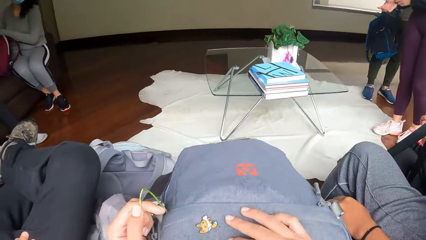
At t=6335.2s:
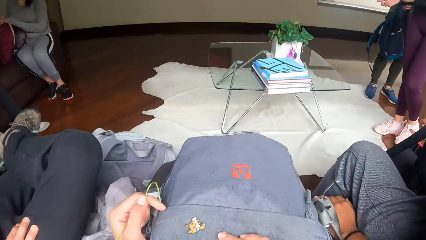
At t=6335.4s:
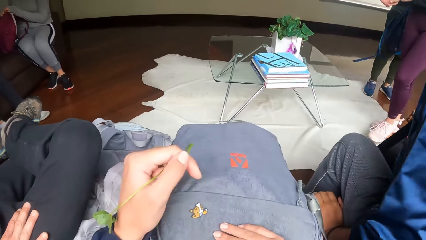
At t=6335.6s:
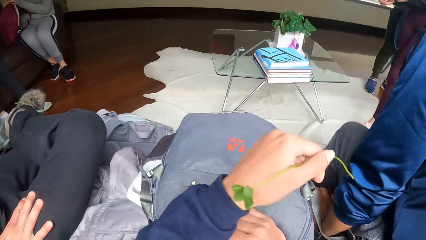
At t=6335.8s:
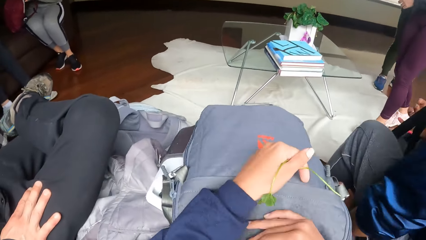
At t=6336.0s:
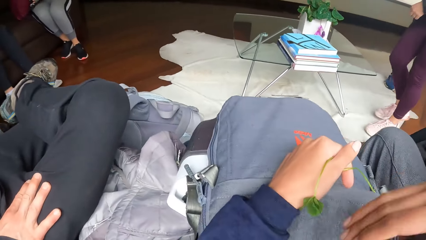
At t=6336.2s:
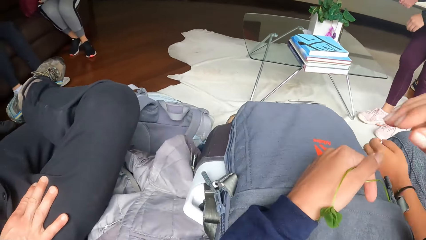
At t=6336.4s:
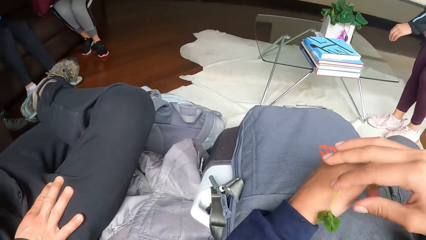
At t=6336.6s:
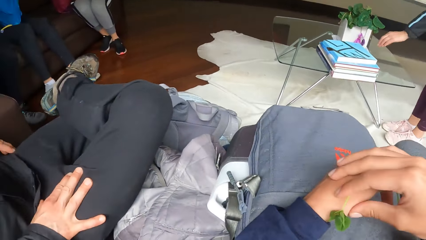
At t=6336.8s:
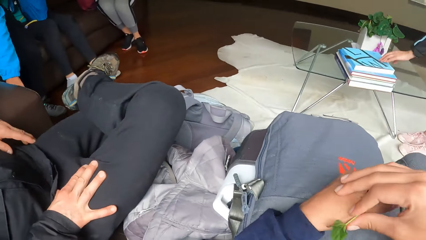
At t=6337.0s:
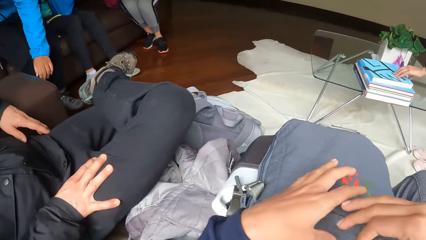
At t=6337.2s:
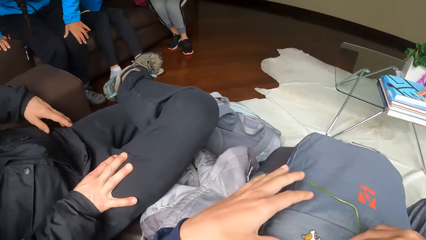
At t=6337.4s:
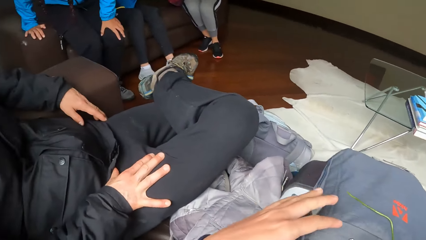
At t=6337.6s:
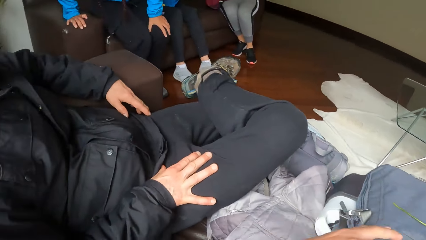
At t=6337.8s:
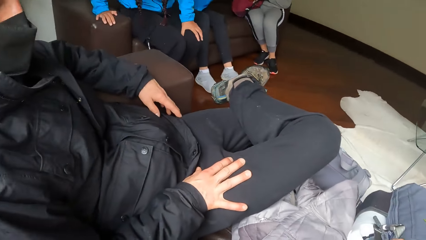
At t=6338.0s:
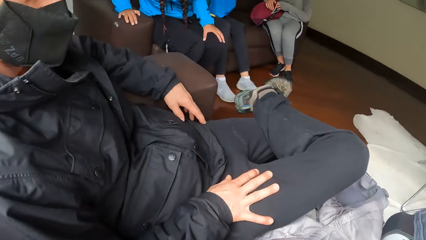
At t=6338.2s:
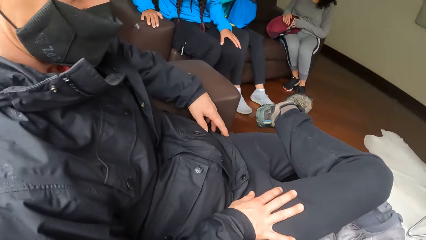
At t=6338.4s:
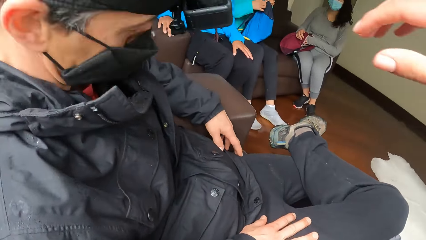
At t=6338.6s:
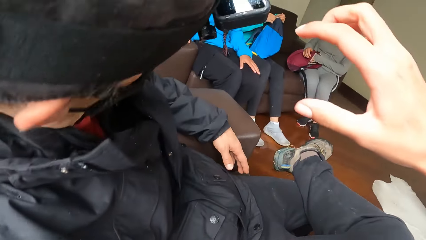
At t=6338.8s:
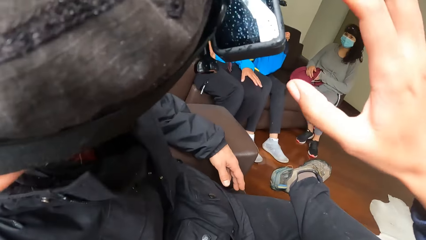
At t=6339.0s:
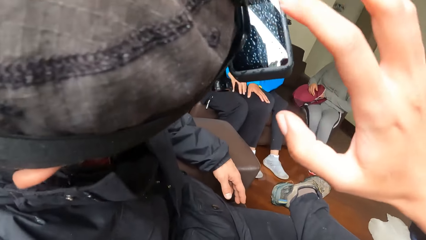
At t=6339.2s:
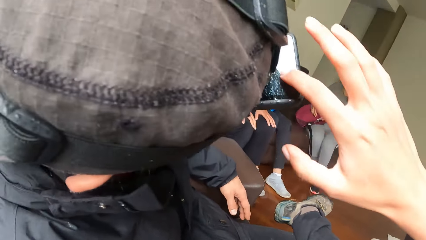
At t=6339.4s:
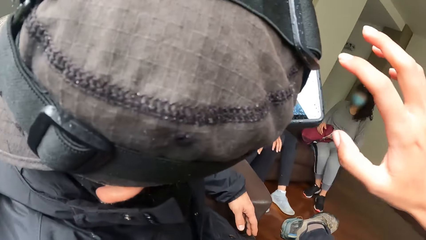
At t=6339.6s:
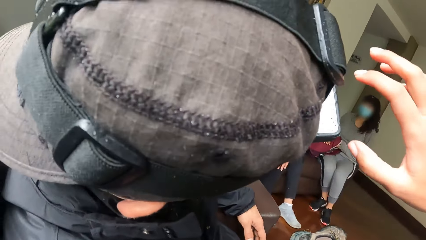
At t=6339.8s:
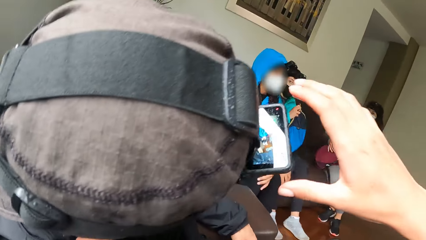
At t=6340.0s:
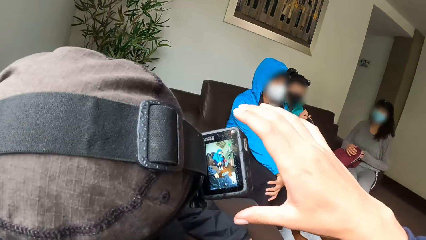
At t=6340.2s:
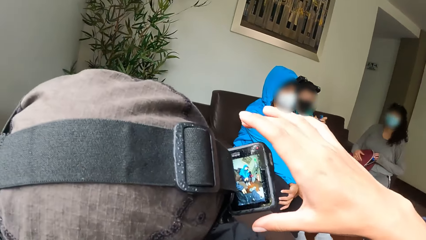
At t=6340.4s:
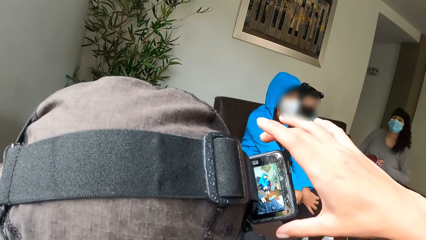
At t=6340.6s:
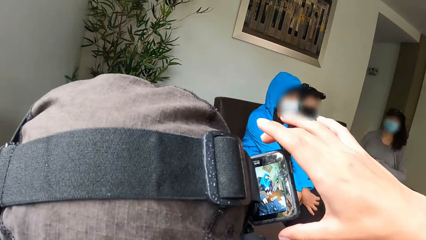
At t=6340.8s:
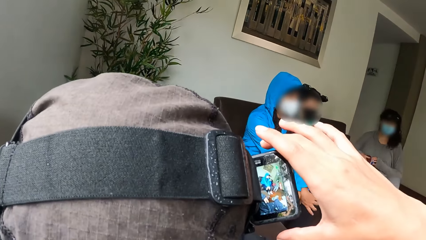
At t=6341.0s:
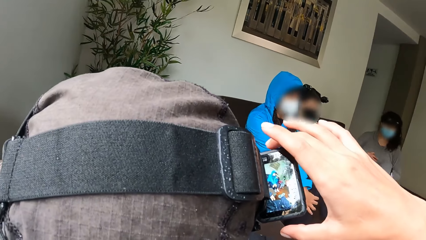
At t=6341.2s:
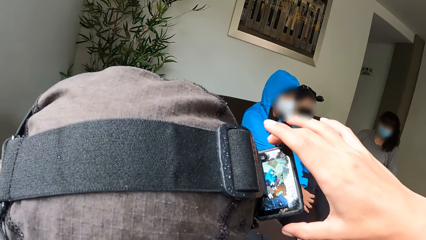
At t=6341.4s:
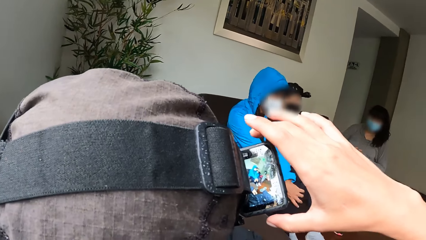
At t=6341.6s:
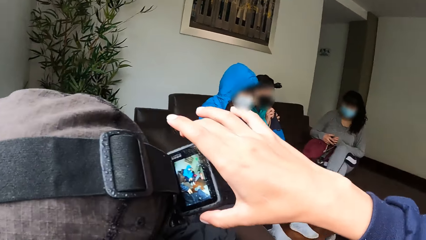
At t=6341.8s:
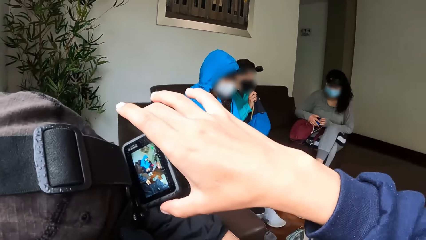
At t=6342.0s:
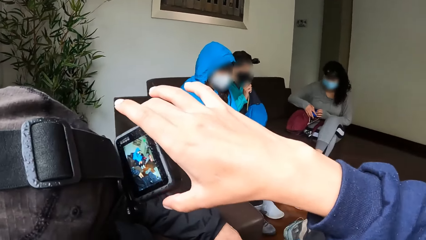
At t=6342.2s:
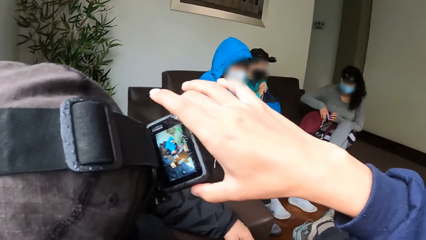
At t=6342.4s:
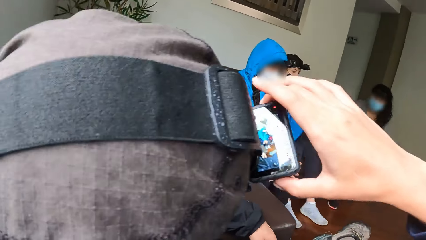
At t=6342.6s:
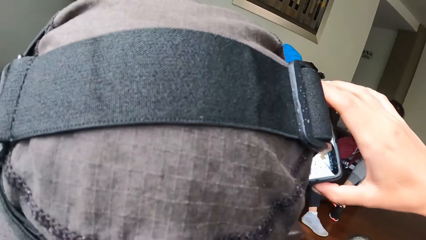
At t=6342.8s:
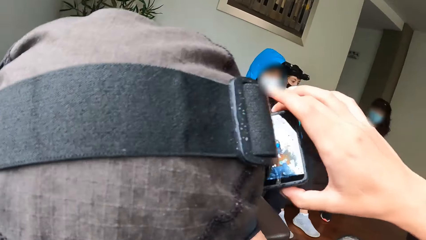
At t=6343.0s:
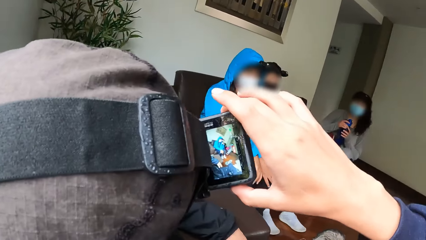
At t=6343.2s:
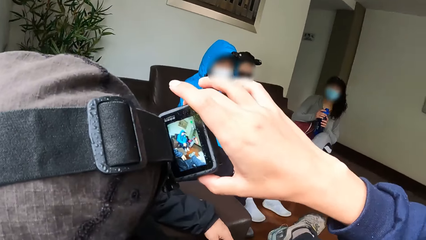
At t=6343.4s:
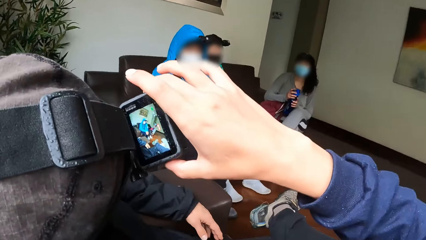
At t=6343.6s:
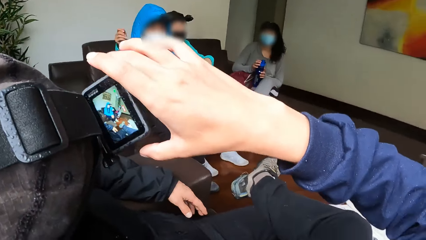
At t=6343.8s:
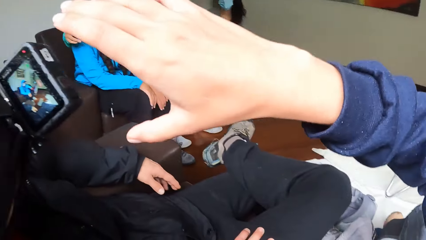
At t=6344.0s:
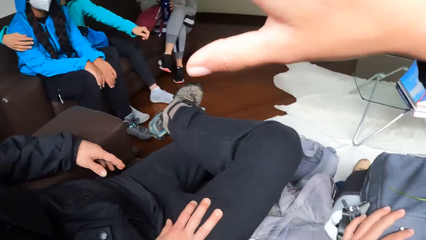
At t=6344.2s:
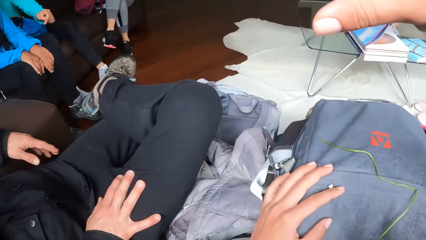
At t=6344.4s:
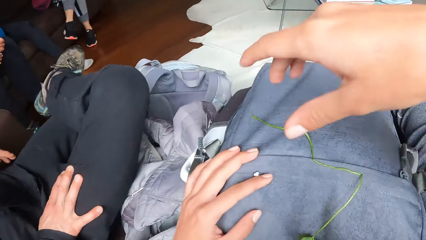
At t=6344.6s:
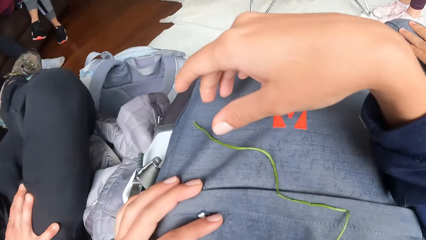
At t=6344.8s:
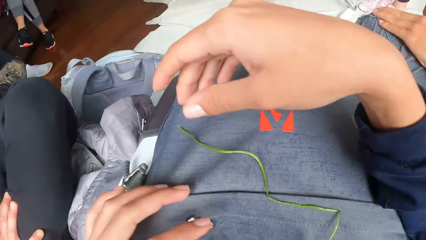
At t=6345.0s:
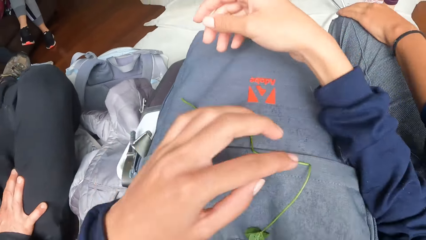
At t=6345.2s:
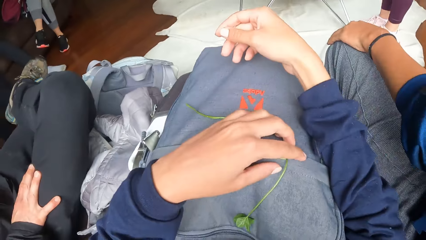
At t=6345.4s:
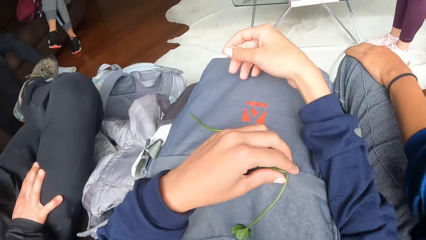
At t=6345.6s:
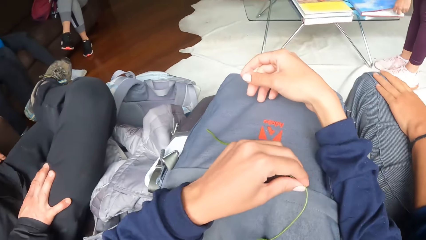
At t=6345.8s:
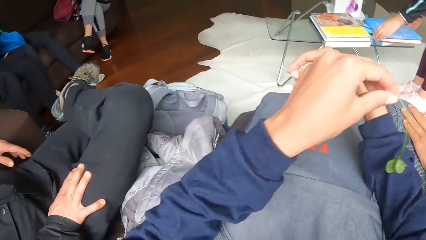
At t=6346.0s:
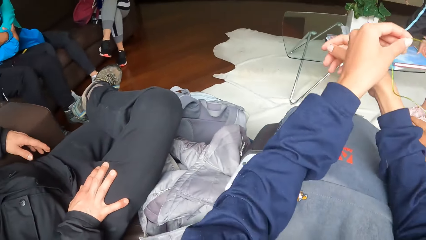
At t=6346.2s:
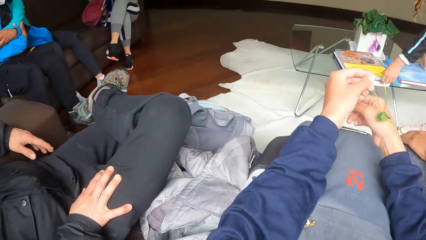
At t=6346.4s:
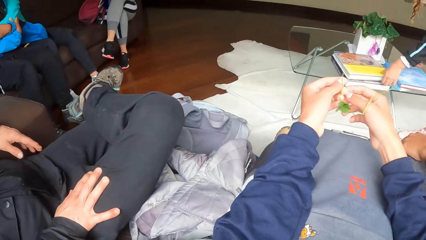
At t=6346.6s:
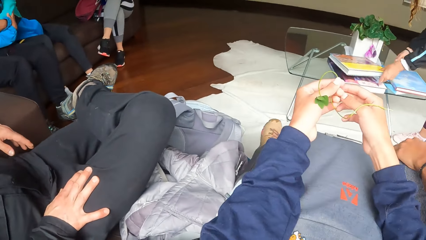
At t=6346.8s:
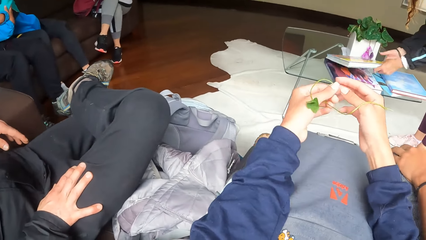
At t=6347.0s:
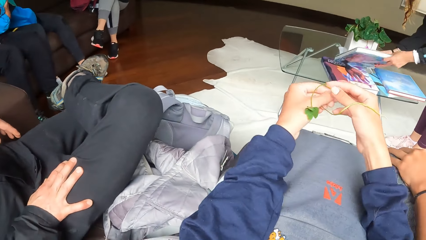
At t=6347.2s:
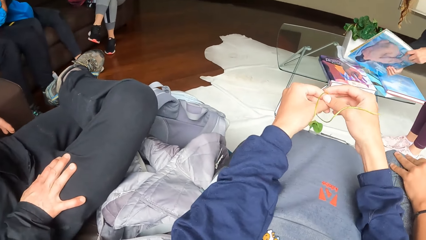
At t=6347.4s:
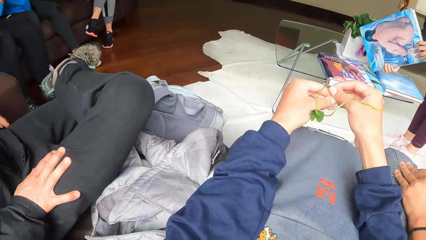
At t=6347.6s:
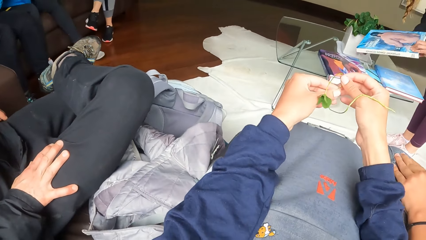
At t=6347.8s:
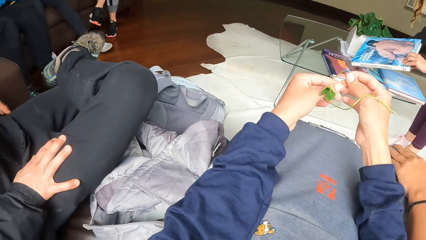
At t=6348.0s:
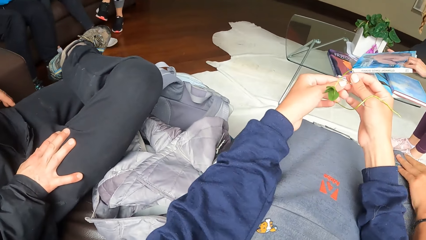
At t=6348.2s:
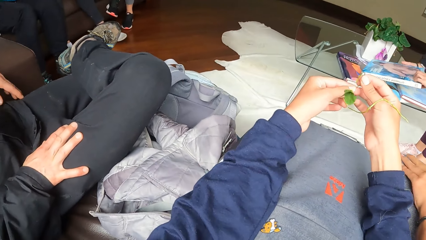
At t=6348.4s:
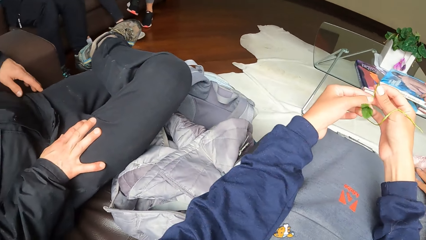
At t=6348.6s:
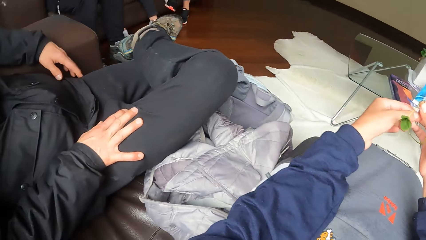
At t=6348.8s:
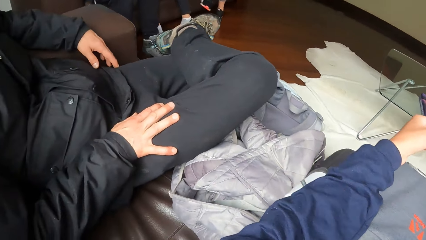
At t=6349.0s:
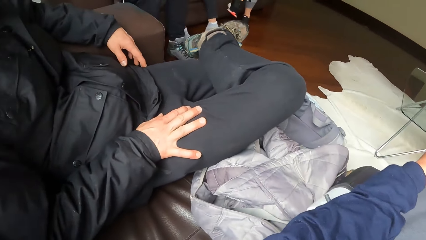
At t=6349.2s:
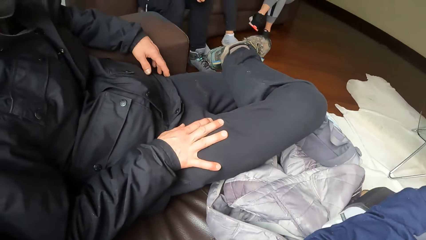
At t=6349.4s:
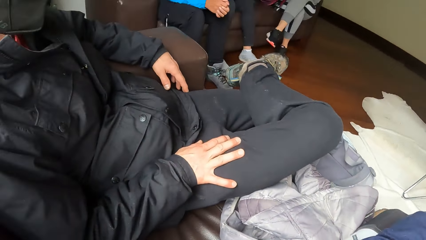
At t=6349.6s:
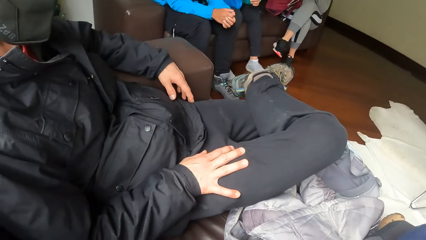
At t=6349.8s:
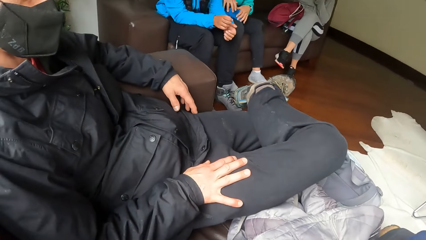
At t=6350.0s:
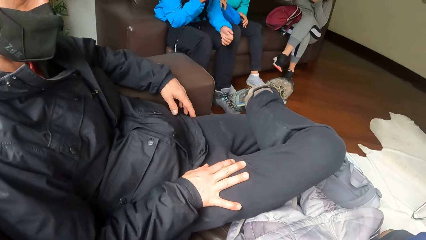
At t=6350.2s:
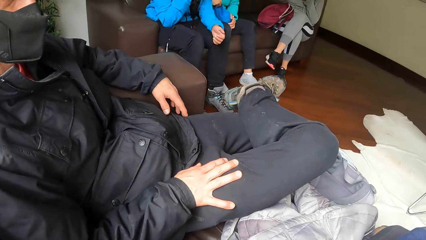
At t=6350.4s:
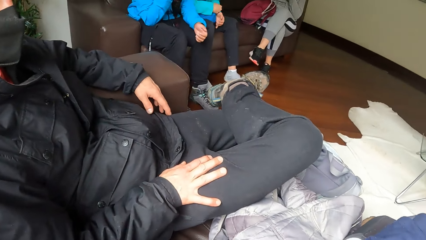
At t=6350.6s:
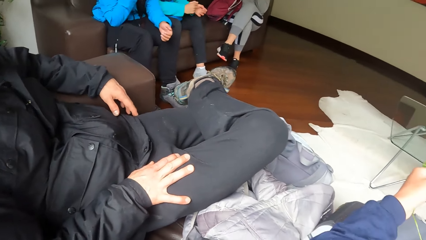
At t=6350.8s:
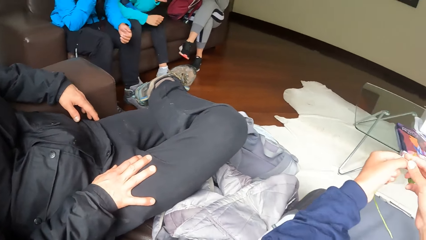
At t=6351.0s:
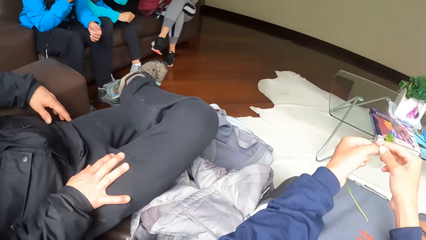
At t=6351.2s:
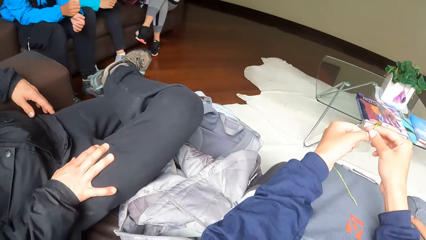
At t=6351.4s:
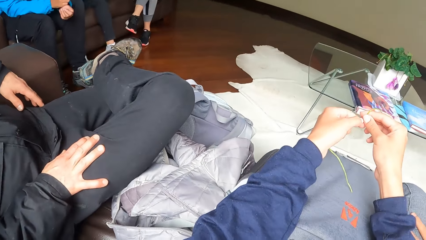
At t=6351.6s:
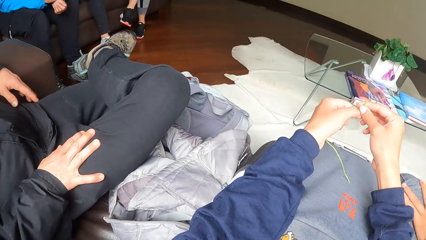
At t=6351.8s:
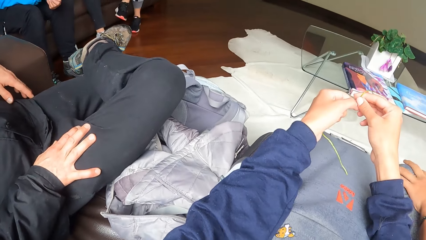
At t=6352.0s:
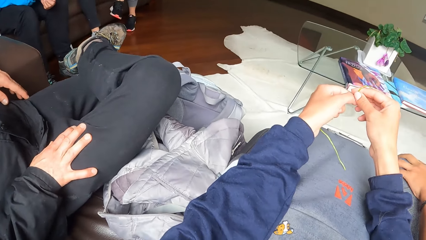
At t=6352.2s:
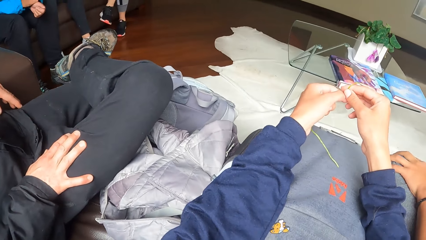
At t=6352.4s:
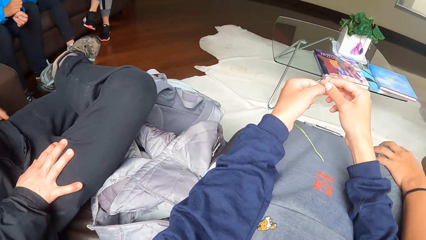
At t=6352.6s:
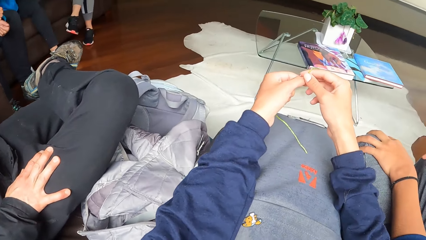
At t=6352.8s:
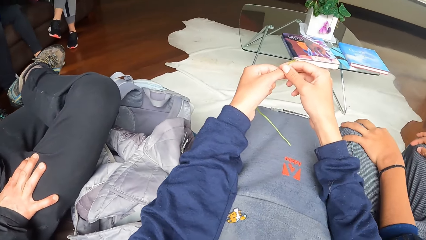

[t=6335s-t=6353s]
The camera wearer holds the bag. He looks around. He touches the camera screen on the man's head with his right hand. He takes the leaf on the bag on his lap with his left hand. He plays with the leaf in his left hand with both hands. He looks around.
